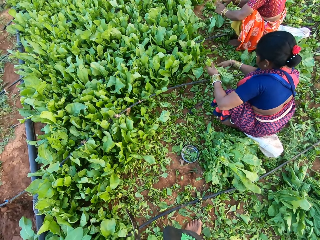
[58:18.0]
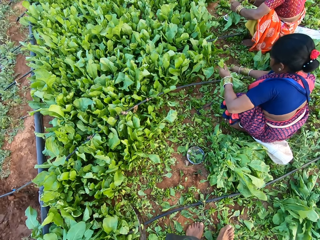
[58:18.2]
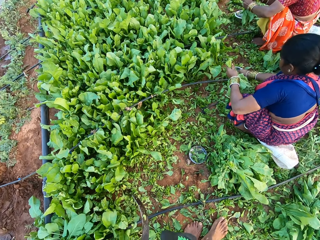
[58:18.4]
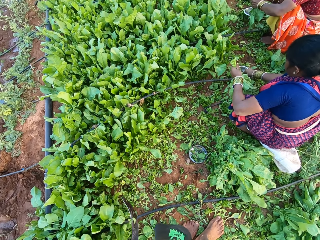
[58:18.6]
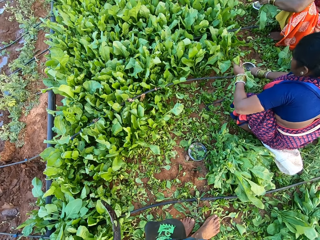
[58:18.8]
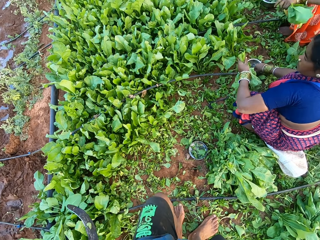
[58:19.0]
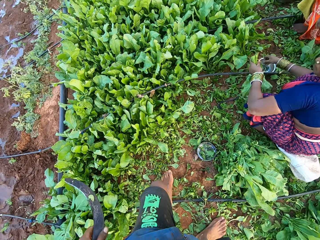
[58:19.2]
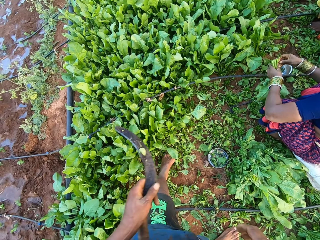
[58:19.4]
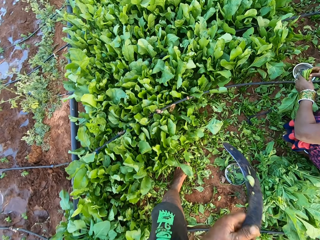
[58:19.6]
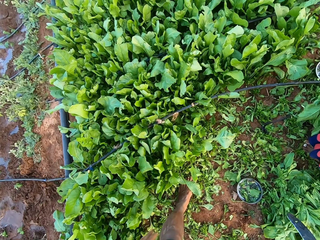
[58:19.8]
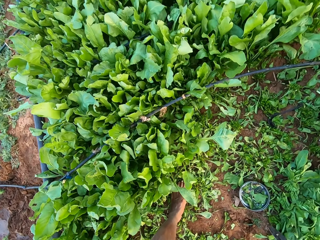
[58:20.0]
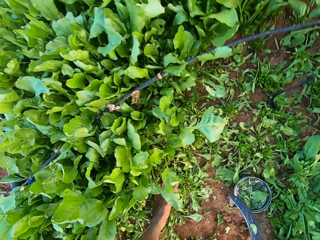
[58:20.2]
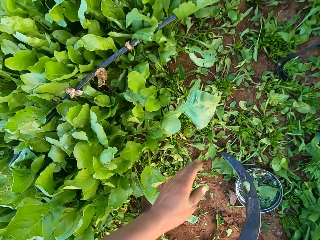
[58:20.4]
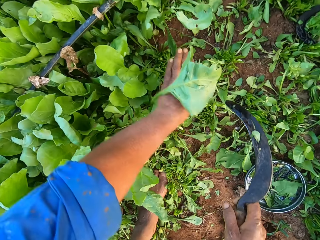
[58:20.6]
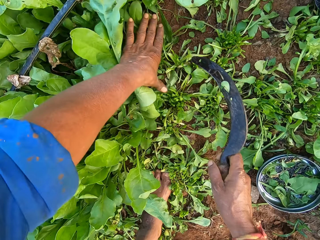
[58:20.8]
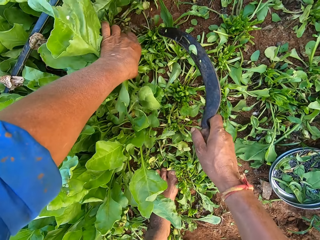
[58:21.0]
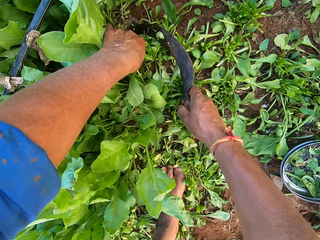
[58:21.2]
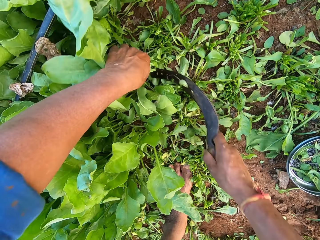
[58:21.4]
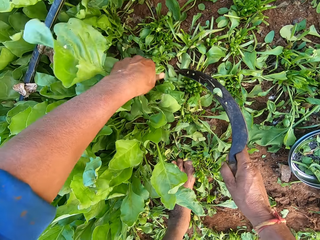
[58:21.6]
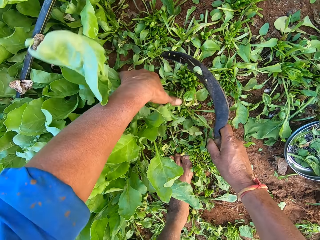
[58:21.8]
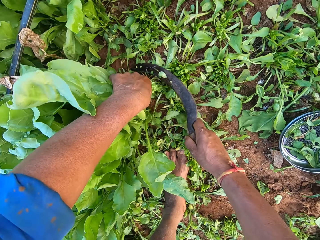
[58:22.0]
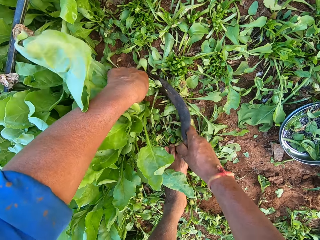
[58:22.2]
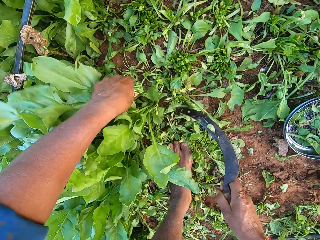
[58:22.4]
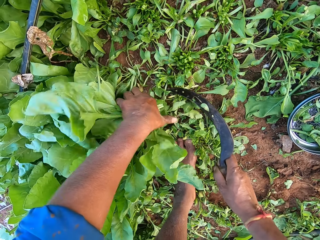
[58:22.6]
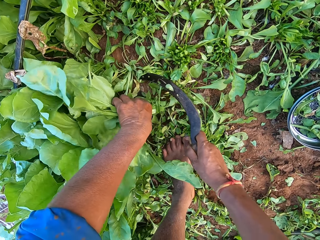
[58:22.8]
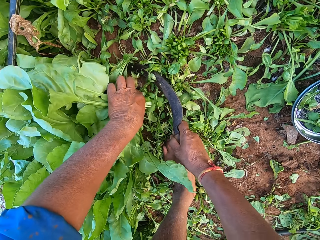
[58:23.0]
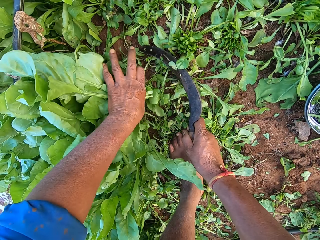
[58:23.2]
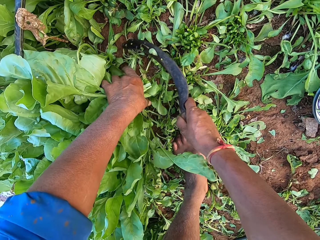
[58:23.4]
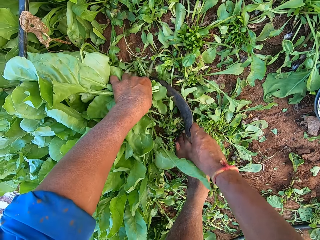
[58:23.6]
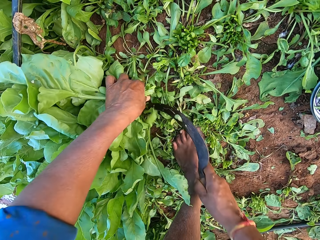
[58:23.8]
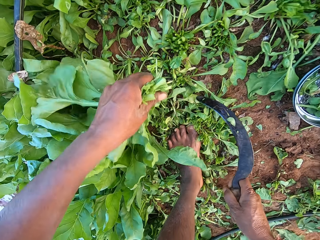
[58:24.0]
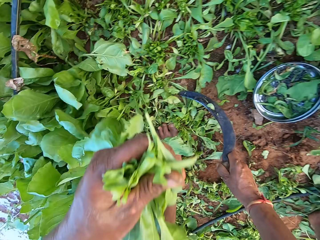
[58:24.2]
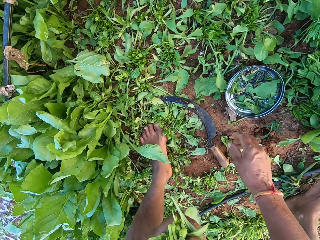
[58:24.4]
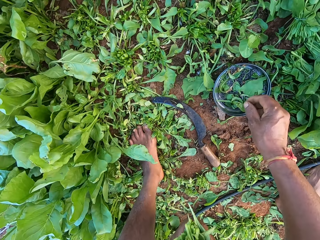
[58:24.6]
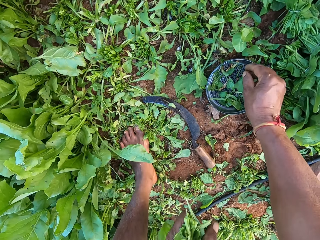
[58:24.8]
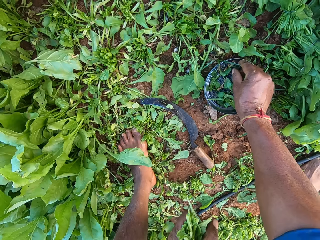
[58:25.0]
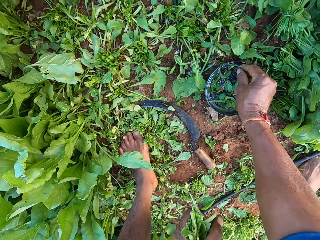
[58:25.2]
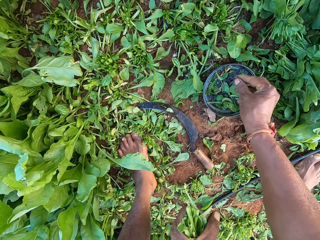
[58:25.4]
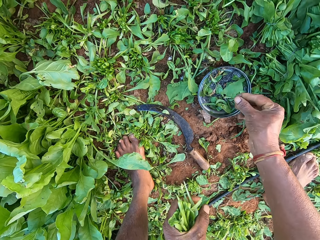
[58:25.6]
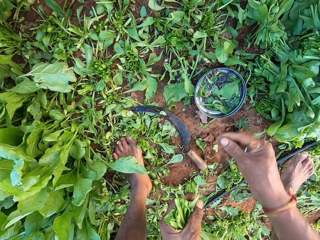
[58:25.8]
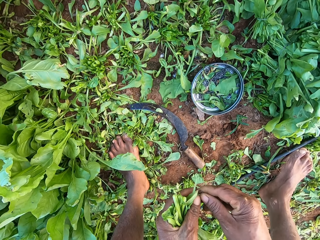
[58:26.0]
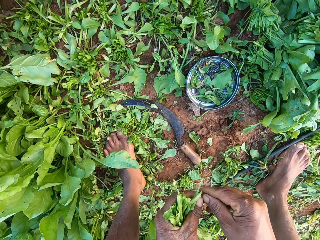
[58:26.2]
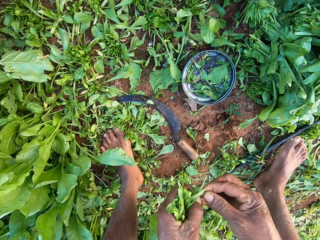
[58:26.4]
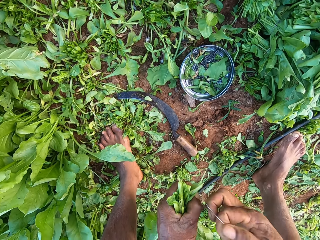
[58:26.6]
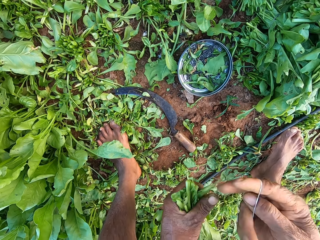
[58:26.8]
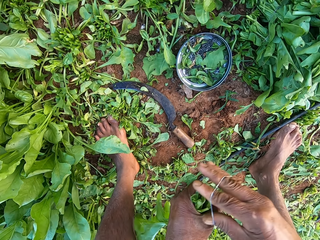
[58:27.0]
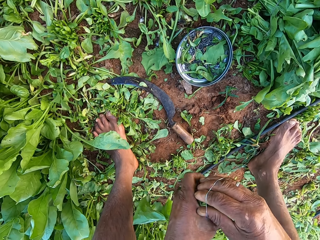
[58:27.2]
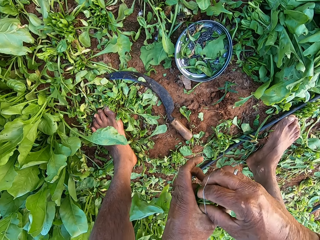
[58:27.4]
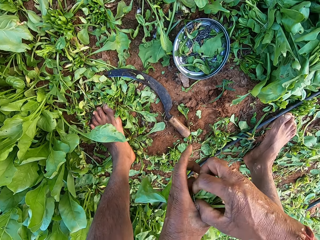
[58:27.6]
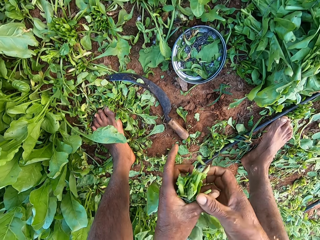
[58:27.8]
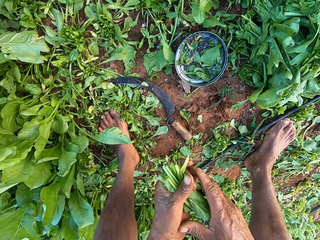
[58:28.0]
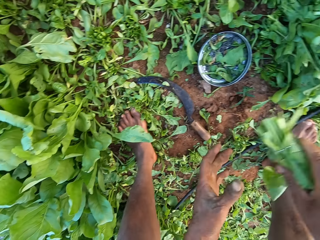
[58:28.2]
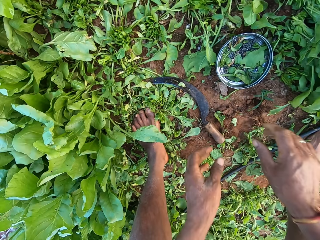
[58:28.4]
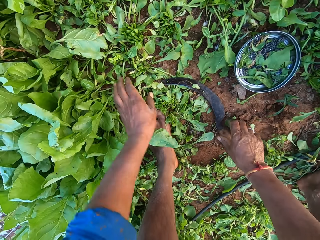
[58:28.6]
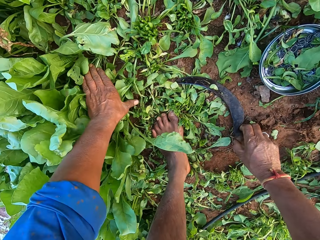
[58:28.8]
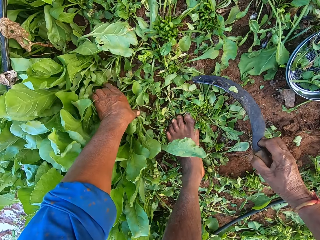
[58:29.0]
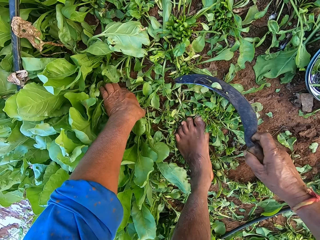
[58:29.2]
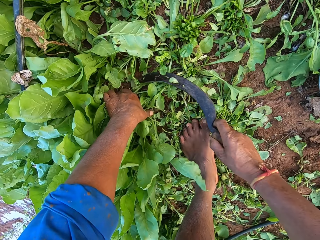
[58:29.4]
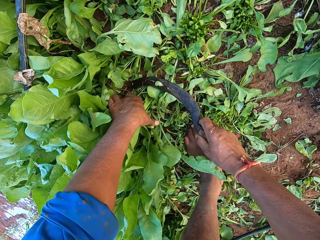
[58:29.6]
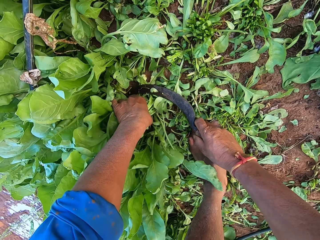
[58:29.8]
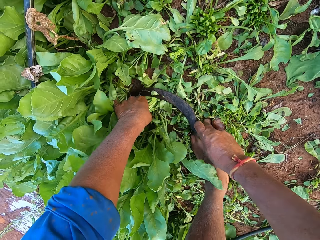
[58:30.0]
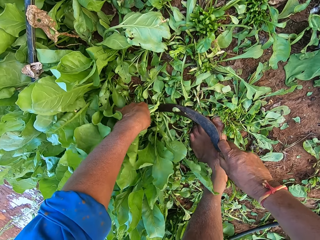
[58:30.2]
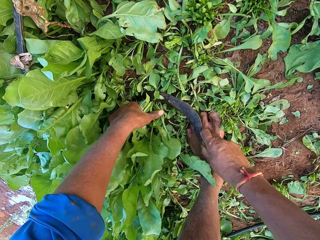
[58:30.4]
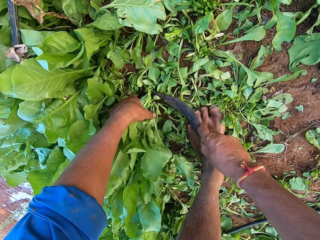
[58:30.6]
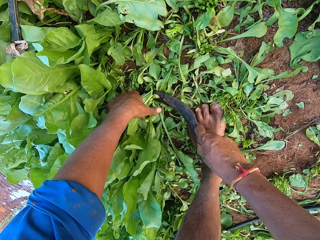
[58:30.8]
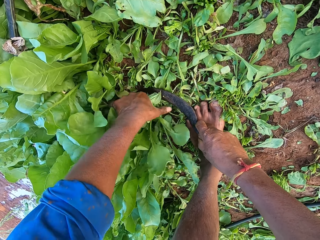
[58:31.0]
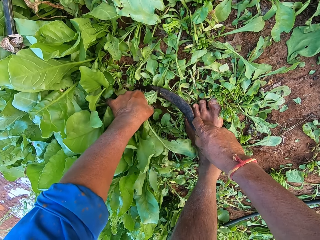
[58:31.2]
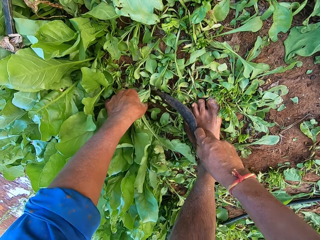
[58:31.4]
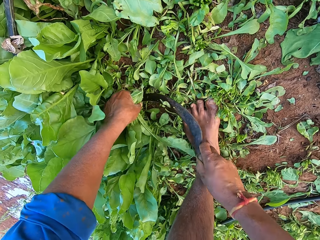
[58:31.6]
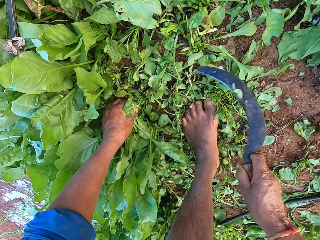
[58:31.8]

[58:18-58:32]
The camera wearer puts the phone in the pocket. The woman picks up a rubber band from the plate with her right hand. The camera wearer passes the sickle to his right hand from his left hand. He holds some spinach leaves on the ground with his left hand and cuts the spinach leaves with the sickle in his right hand. He drops the sickle on the ground with his right hand. He picks up a rubber band from the plate with his right hand. He ties the spinach leaves with the rubber band in his right hand. He passes the spinach leaves from his left hand to his right hand and drops the spinach leaves on the ground with his right hand. He picks up the sickle from the ground with his right hand. He holds some spinach leaves on the ground with his left hand and cuts the spinach leaves with the sickle in his right hand.

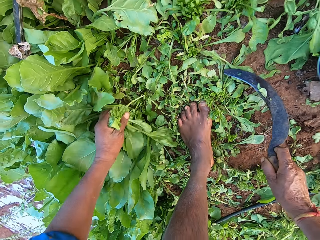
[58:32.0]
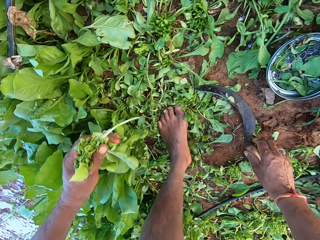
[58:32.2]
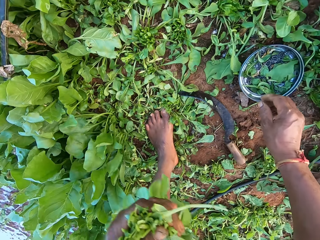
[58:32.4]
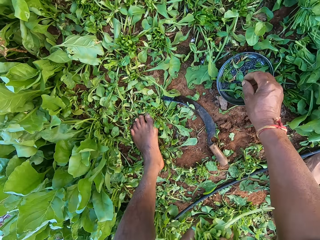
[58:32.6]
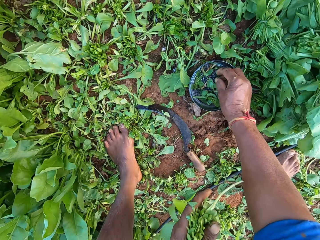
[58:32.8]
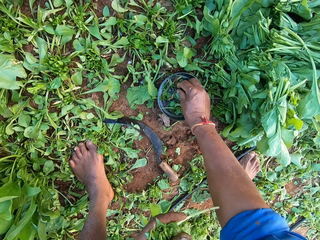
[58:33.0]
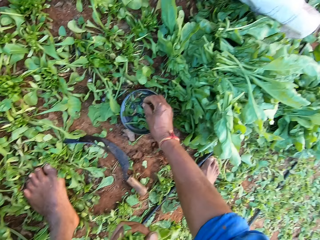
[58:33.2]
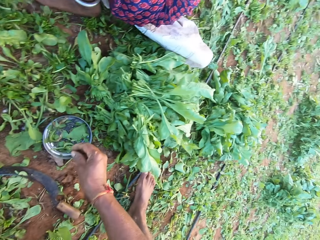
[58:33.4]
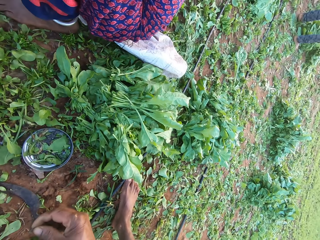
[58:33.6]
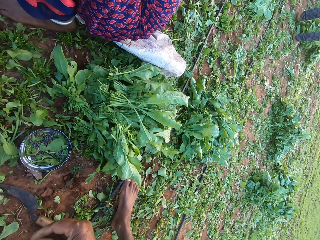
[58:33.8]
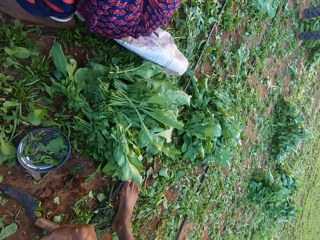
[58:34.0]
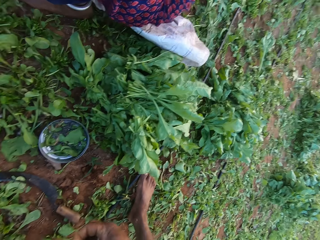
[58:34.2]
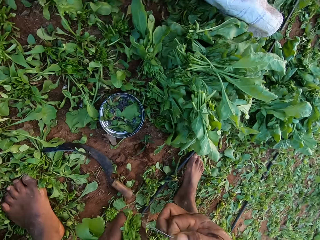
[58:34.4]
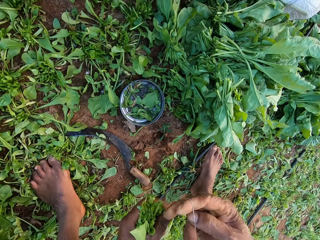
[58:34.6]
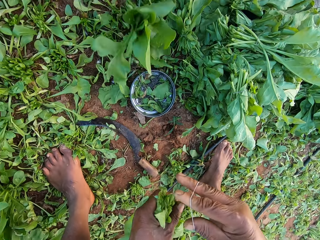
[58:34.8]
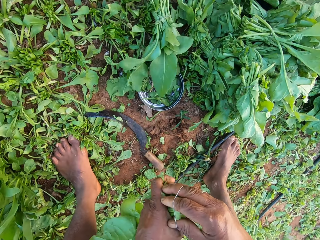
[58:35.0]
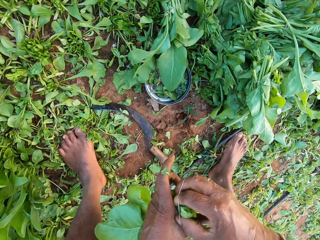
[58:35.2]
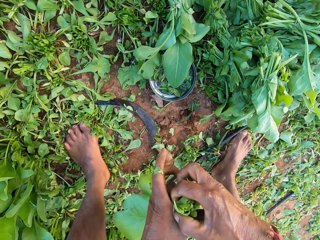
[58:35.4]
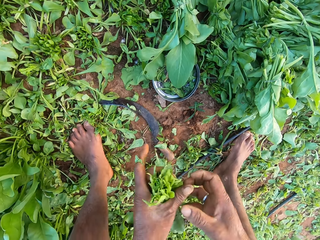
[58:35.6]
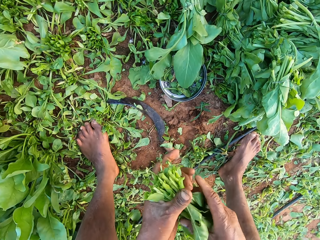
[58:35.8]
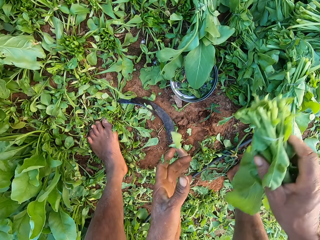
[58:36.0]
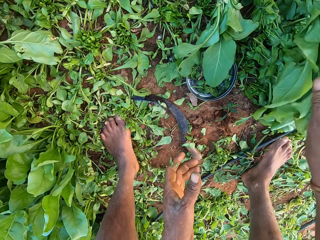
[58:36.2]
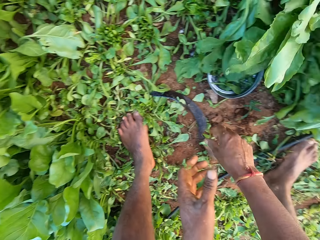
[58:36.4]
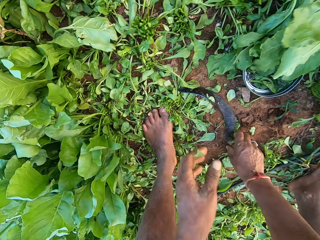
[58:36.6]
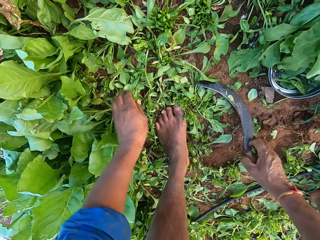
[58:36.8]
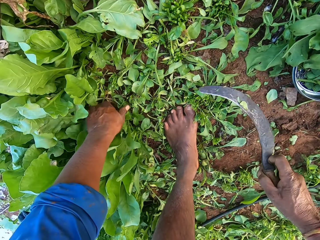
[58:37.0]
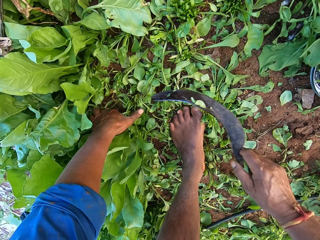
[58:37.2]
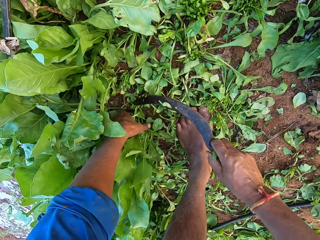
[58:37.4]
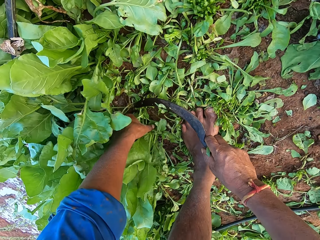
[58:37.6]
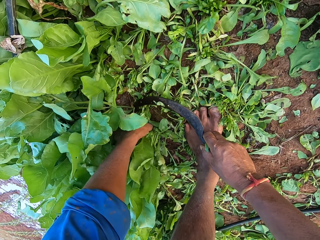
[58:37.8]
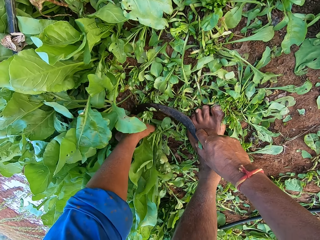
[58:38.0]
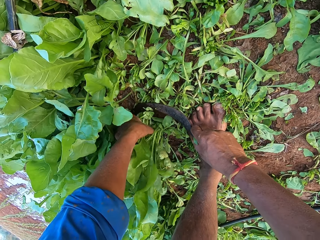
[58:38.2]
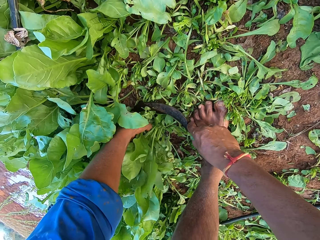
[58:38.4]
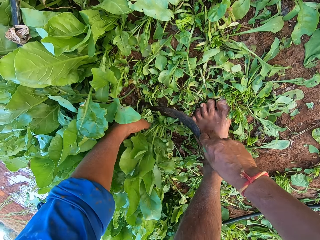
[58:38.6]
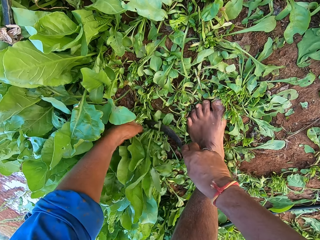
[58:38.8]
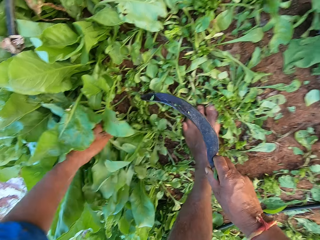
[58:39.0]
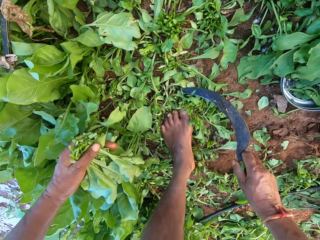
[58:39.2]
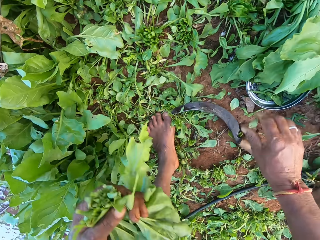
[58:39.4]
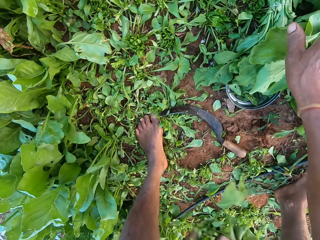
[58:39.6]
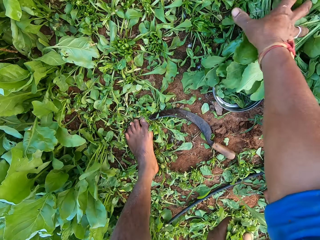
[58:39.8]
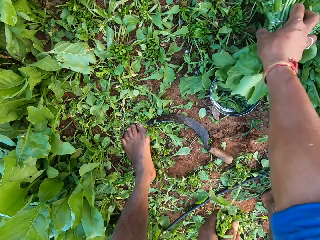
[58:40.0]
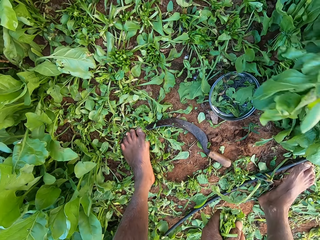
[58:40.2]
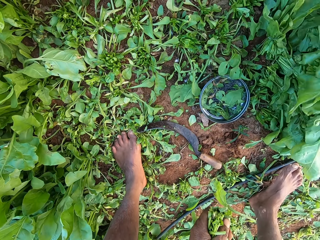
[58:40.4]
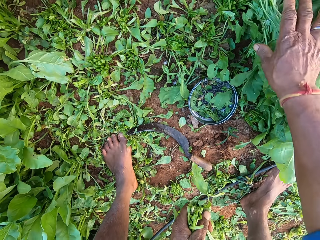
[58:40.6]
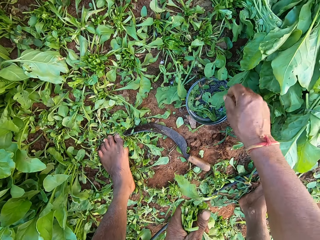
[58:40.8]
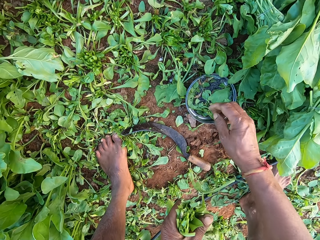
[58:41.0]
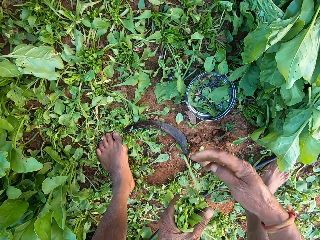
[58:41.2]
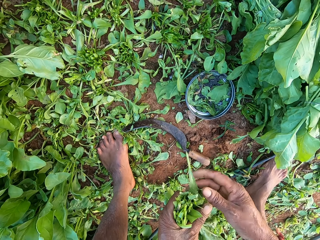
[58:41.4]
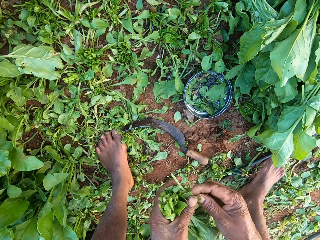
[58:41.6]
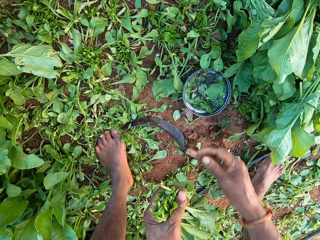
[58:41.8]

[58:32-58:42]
The camera wearer drops the sickle on the ground with his right hand. He takes the sickle. He picks up a rubber band from the plate with his right hand. He ties the spinach leaves with the rubber band in his right hand. He passes the spinach leaves from his left hand to his right hand and drops the spinach leaves on the ground with his right hand. He picks up the sickle from the ground with his right hand. He holds some spinach leaves on the ground with his left hand and cuts the spinach leaves with the sickle in his right hand. He drops the sickle on the ground with his right hand. He moves the spinach leaves on the floor with his right hand.
